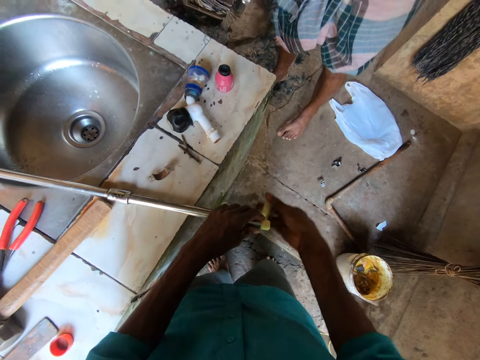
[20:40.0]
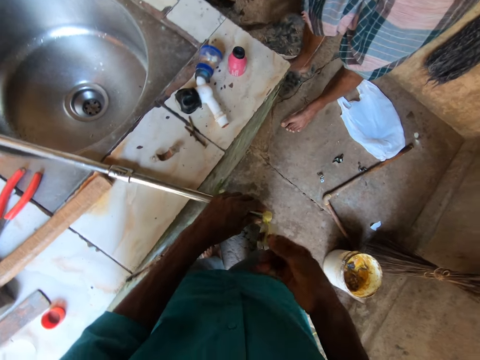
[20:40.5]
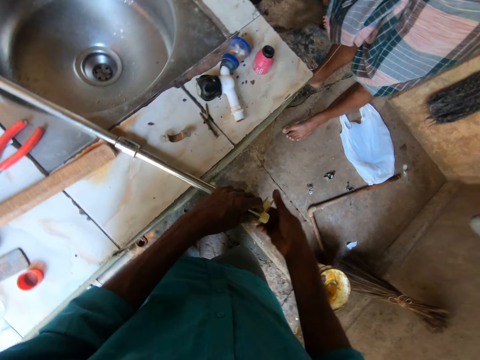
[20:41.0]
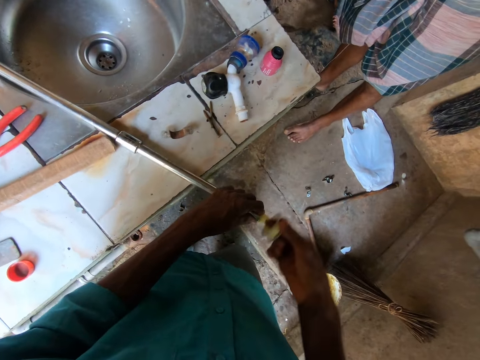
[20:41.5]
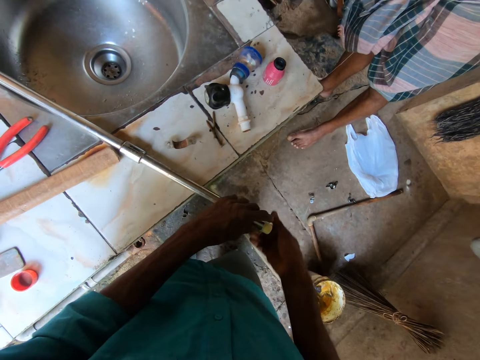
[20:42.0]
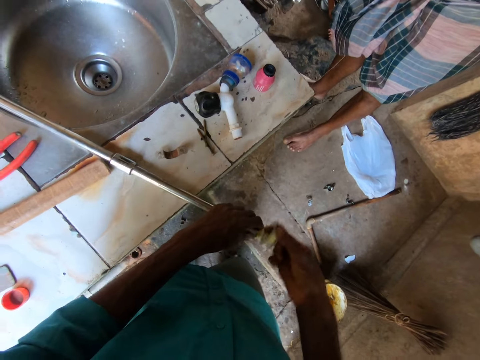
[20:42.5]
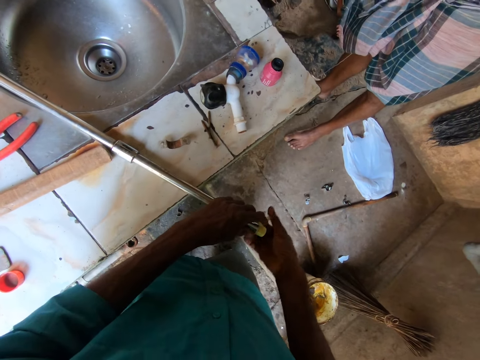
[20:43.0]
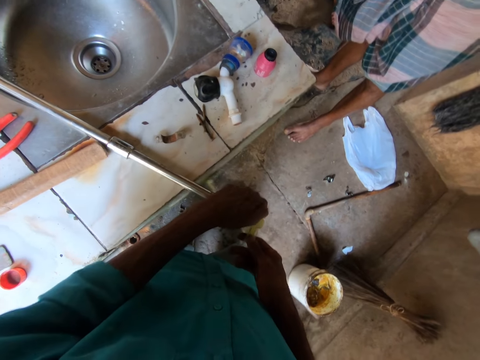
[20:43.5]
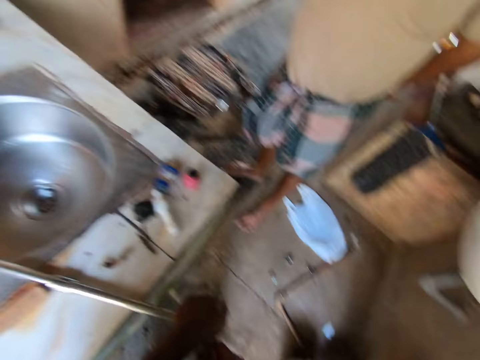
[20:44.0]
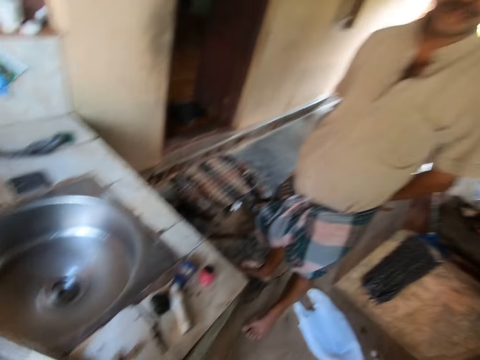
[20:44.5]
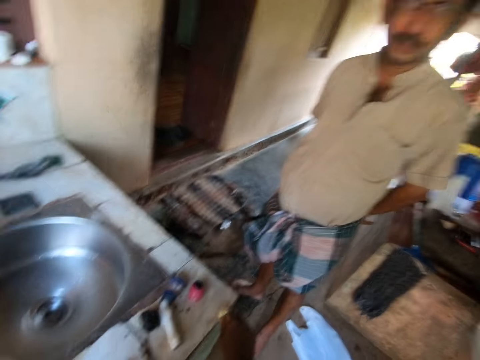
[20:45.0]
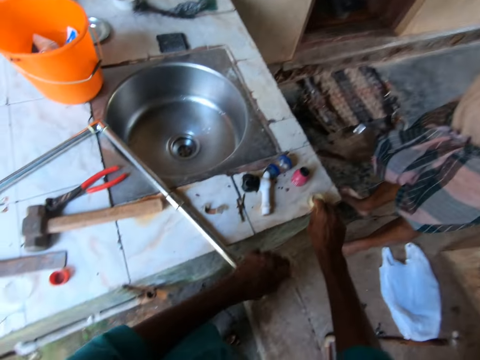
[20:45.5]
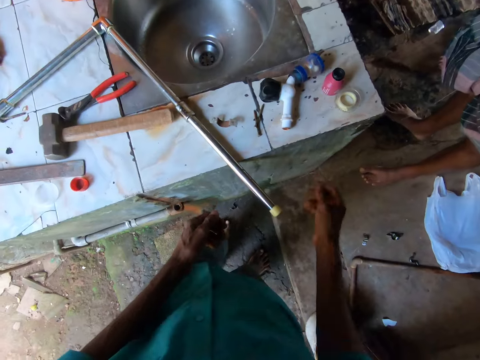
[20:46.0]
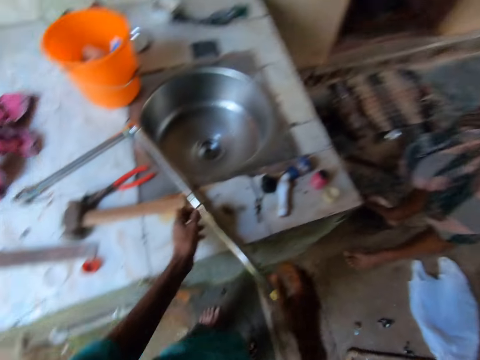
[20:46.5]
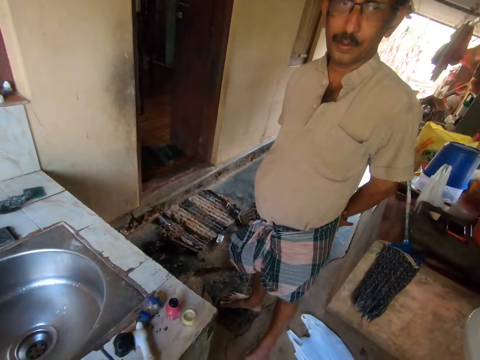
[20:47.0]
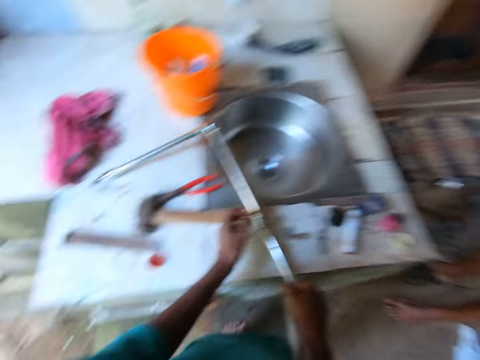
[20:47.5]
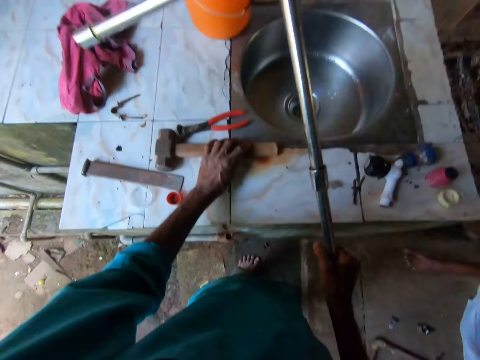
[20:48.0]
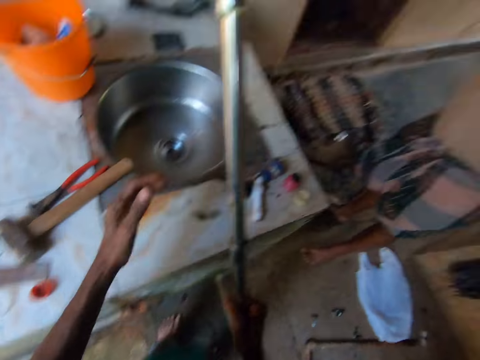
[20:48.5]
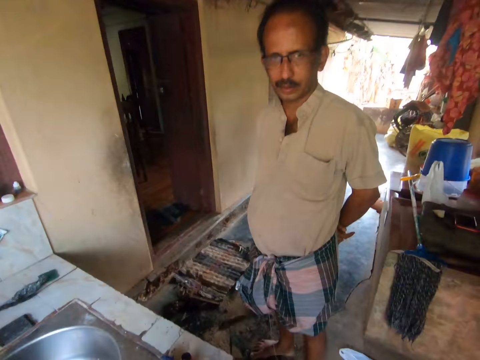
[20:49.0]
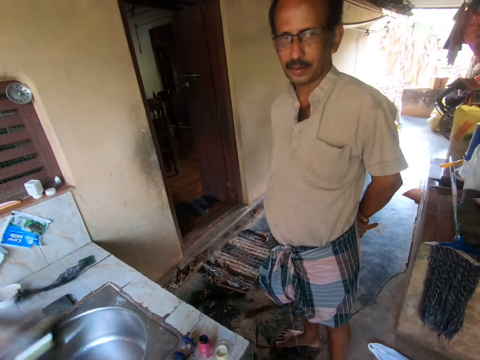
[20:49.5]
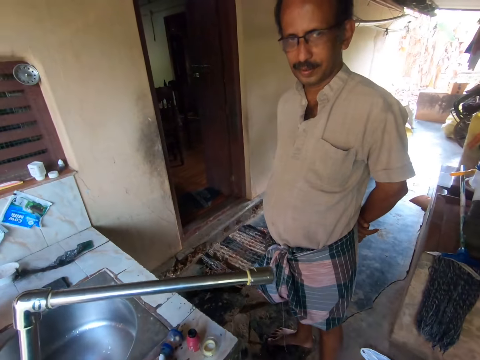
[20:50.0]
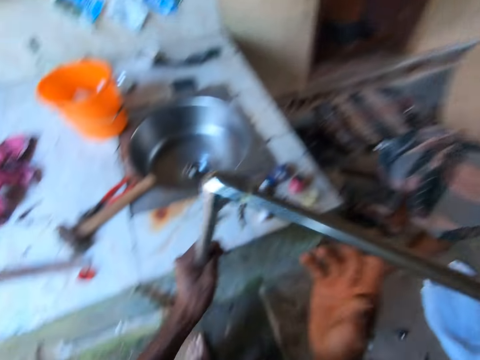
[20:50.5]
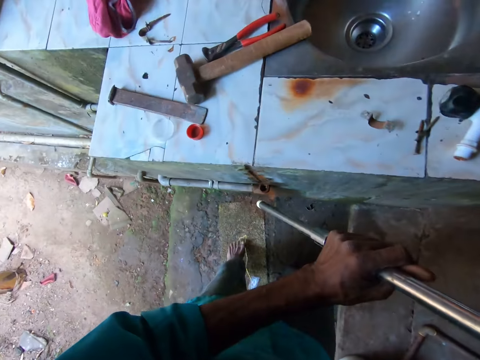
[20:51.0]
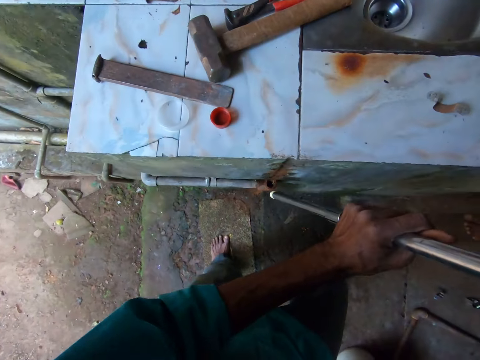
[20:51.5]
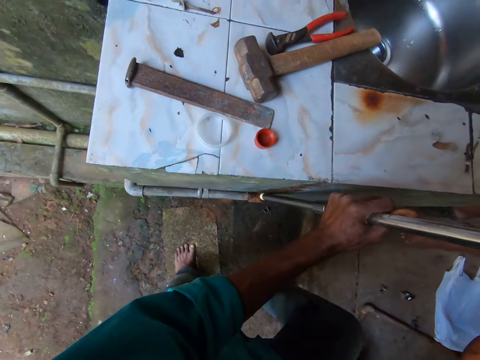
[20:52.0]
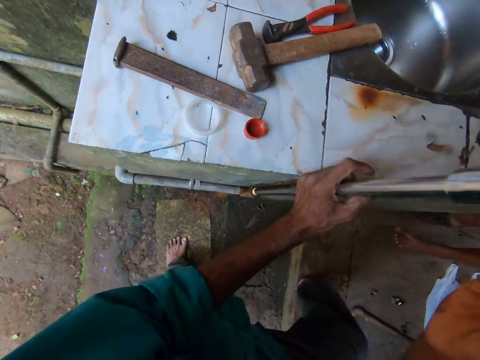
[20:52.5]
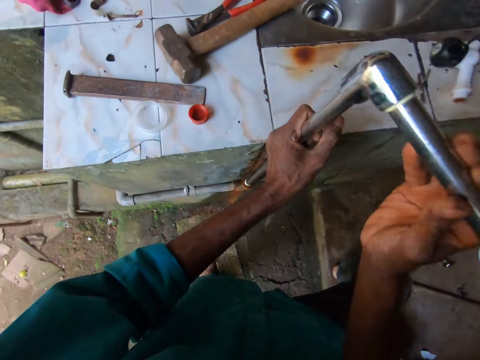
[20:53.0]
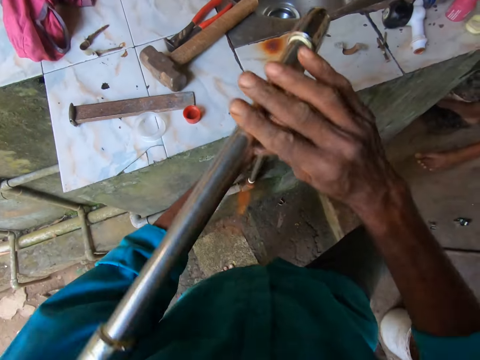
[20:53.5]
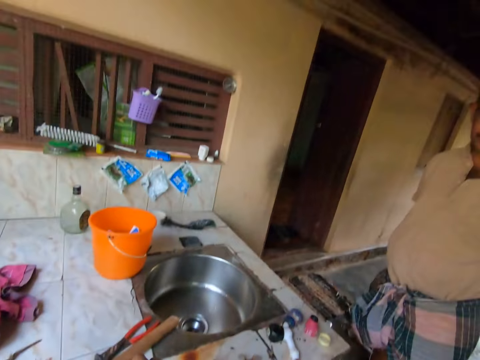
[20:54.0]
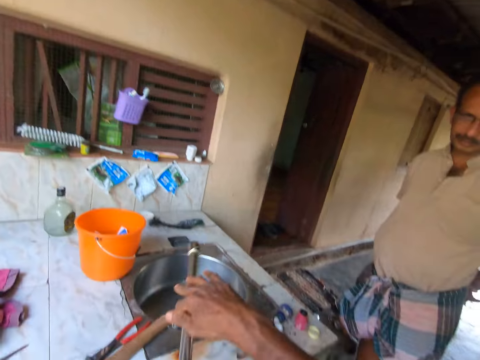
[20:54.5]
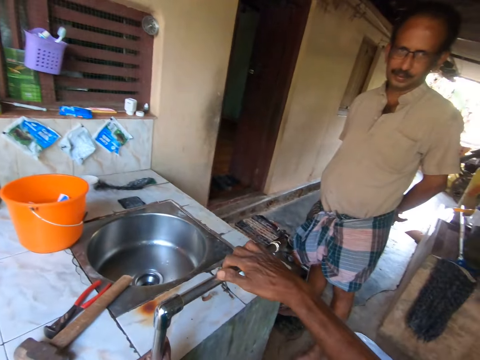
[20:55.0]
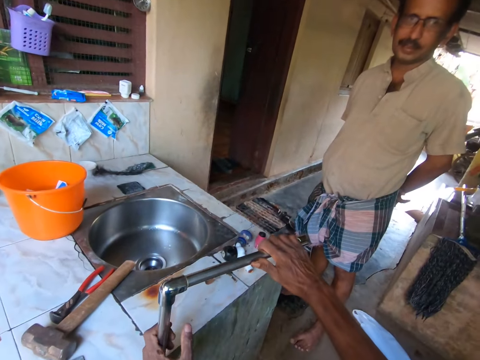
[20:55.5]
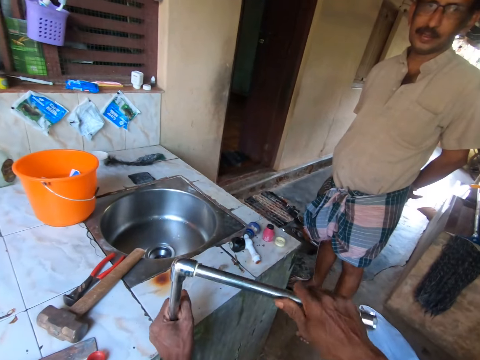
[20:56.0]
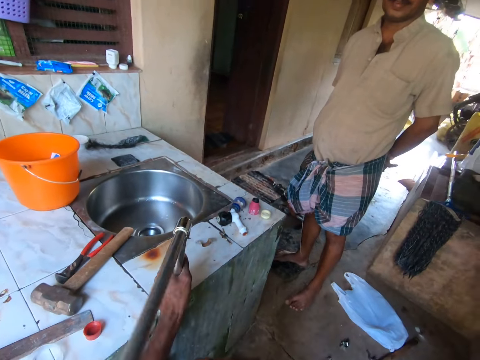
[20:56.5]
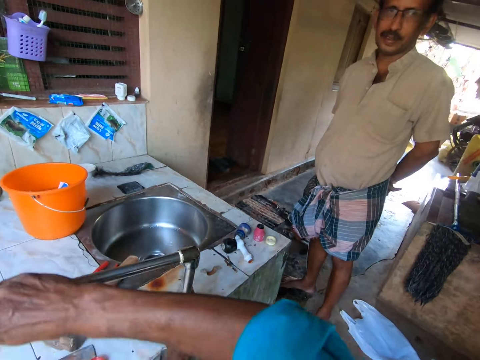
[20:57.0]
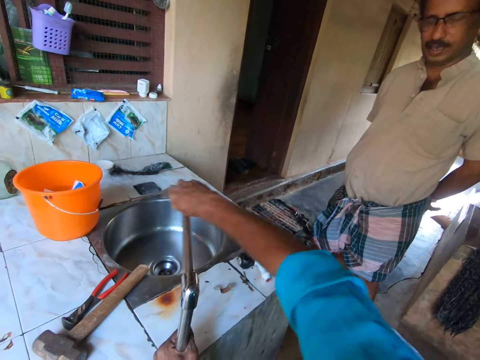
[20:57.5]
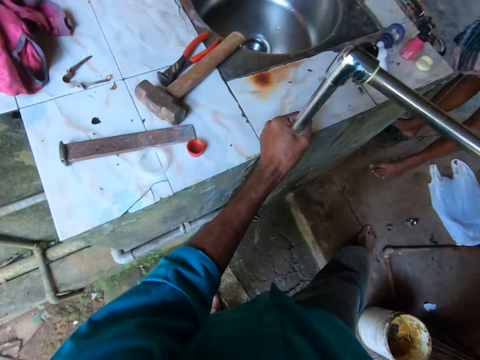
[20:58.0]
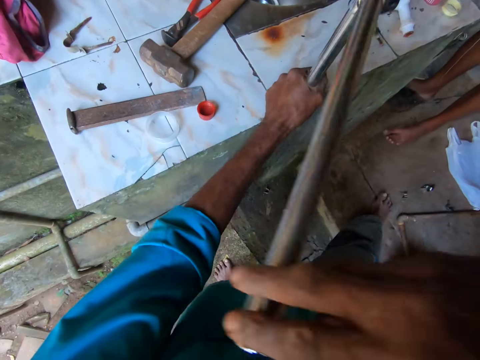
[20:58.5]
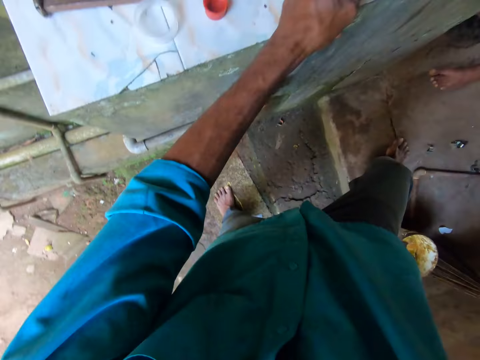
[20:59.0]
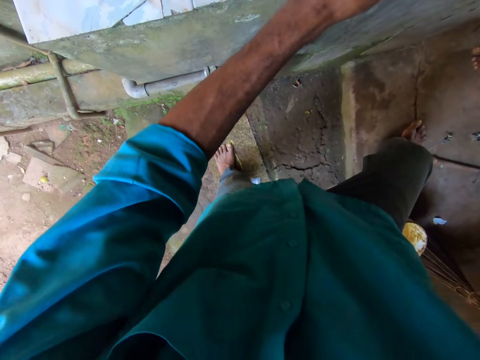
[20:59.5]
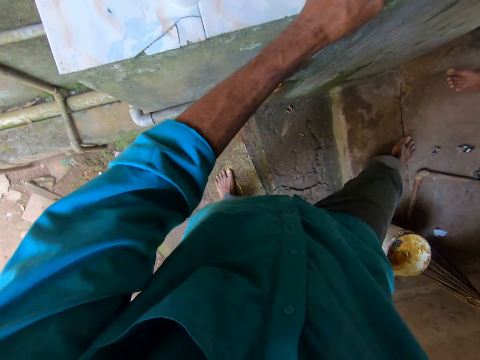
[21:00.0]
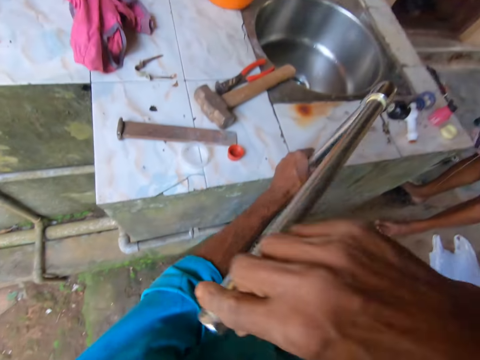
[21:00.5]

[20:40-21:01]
The camera wearer cuts a teflon tape with both hands. He pulls the cello tape with his right hand. A man stands in the room. The camera wearer places the teflon tape on the counter top with the right hand. The man stands in the room. The camera wearer picks up a water pipe with the right hand in the room. He shifts a hammer on the counter with his left hand. He holds the pipe in both hands. The man stands in the room. The camera wearer fixes the pipe in both hands in a pipe at the counter base, on a water pipe joint. He screws the pipe in both hands in the pipe at the counter base. He adjusts the water pipe on the joint with both hands. The man stands in the room. The camera wearer adjusts the water pipe on the joint with both hands.

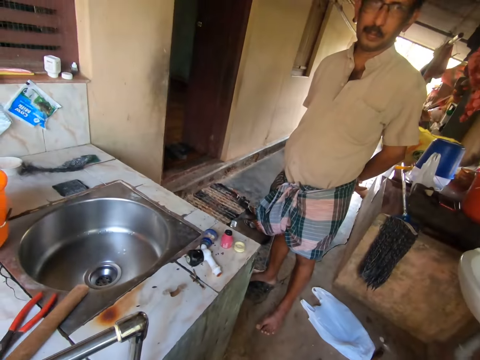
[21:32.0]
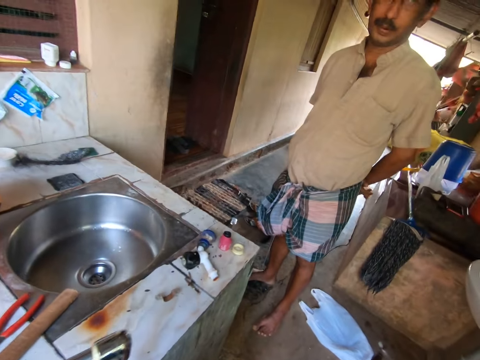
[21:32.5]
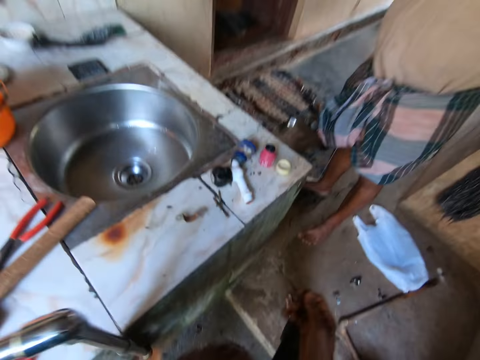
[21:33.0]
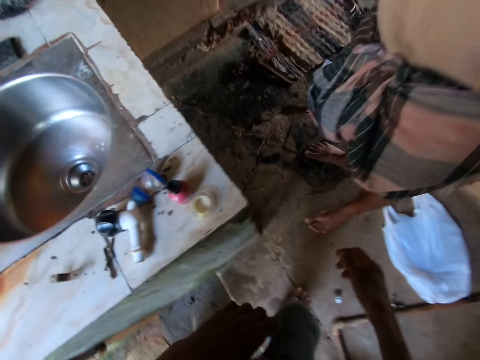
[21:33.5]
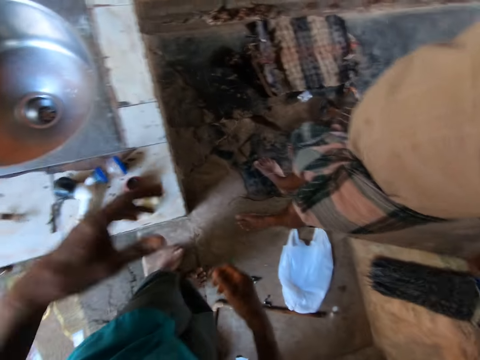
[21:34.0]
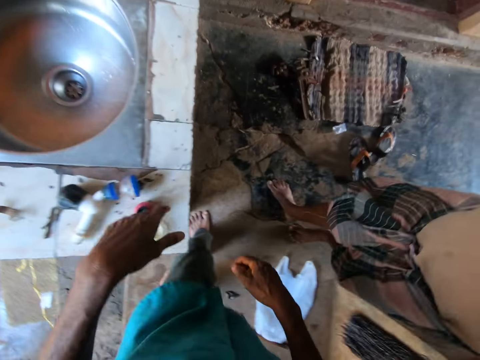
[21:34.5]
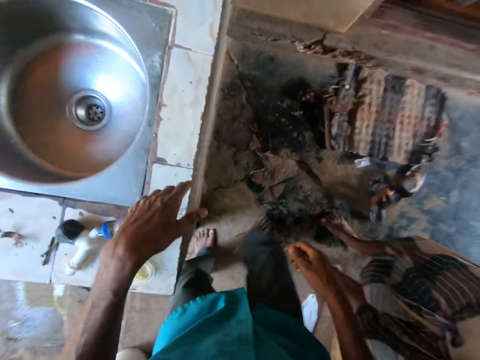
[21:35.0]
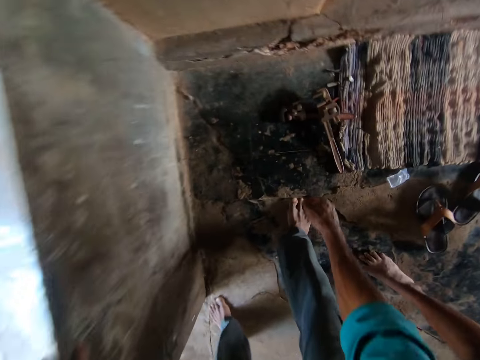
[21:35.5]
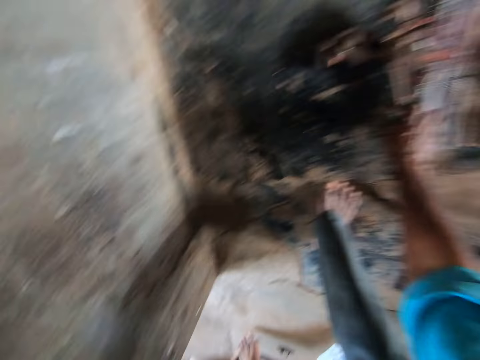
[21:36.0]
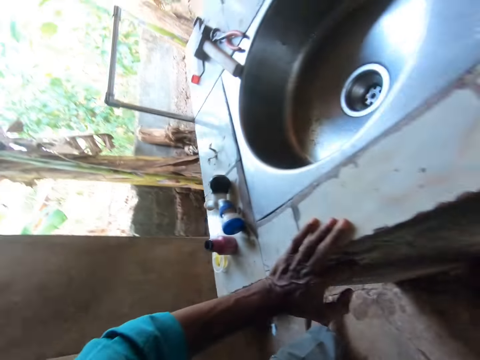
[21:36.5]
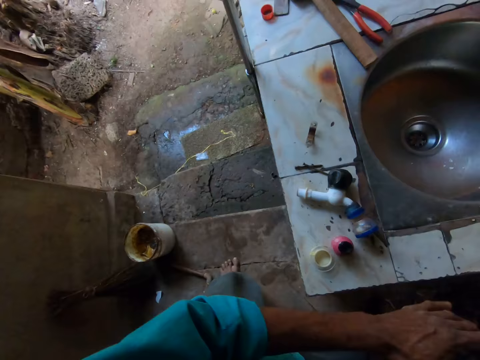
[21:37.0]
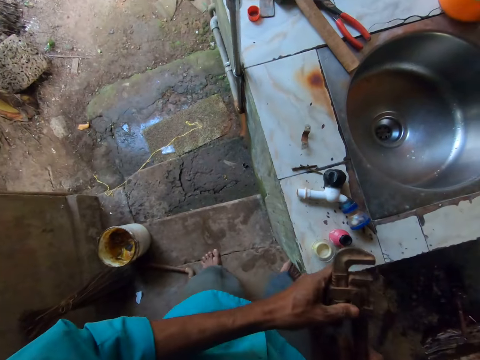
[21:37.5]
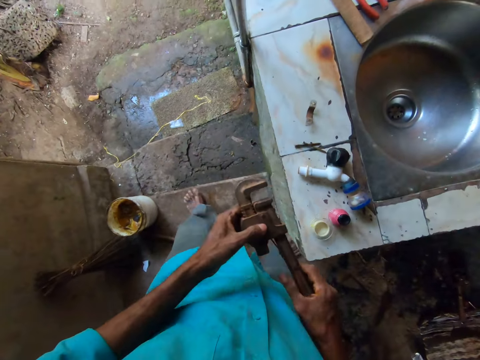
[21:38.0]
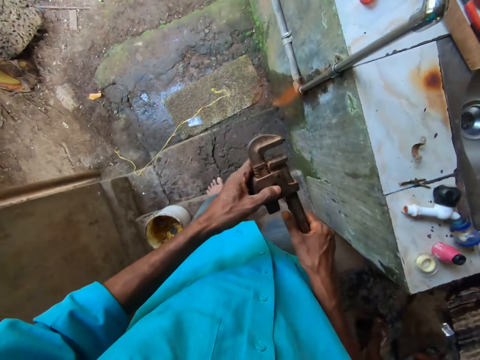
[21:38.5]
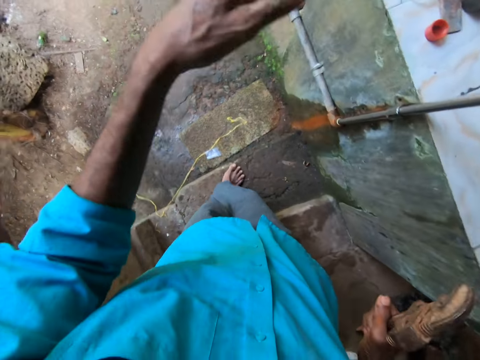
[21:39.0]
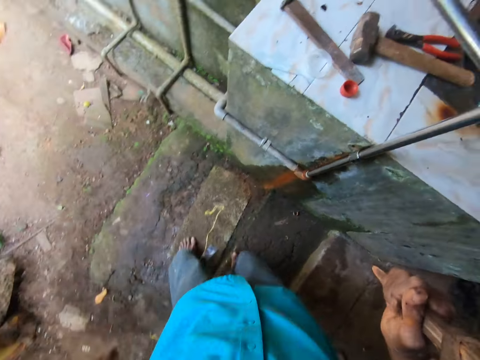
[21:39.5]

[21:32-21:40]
The camera wearer walks around in the room. He gestures with both hands in the room. He places the left hand on the counter top. He bends in the room. He picks up an F clamp or spanner on the floor with his right hand. He places the left hand on the counter top. He holds the F clamp in both hands.
